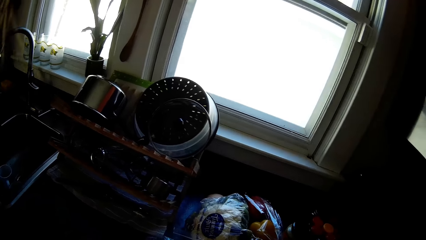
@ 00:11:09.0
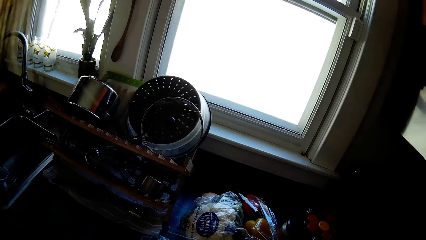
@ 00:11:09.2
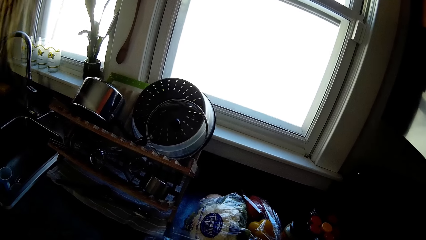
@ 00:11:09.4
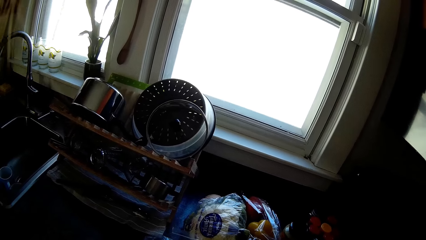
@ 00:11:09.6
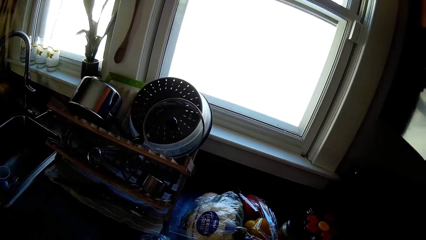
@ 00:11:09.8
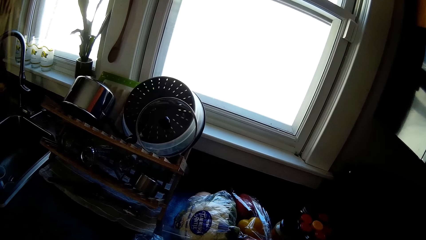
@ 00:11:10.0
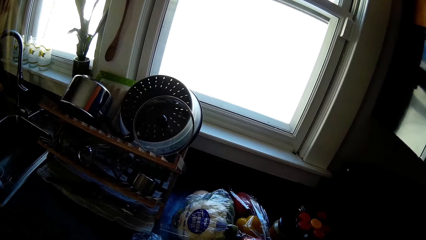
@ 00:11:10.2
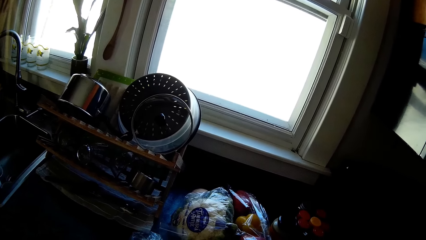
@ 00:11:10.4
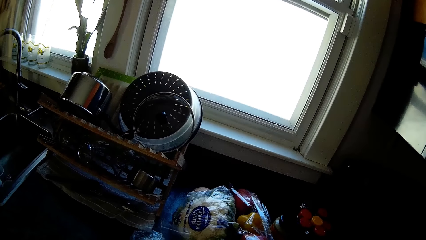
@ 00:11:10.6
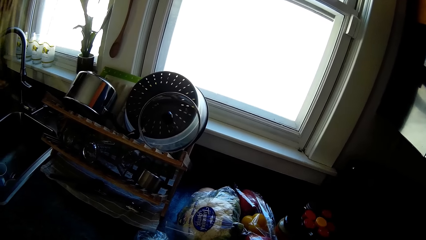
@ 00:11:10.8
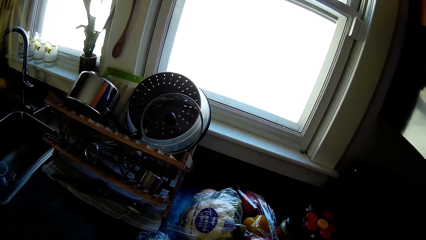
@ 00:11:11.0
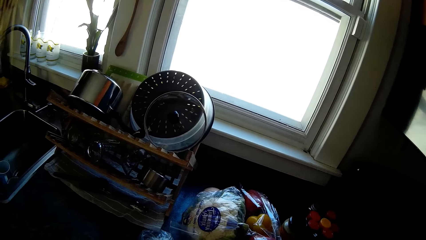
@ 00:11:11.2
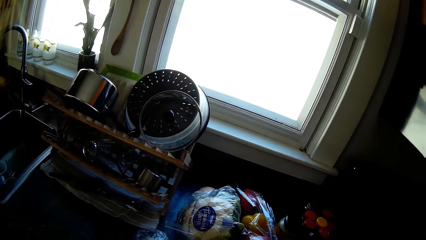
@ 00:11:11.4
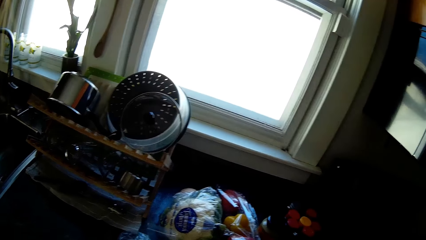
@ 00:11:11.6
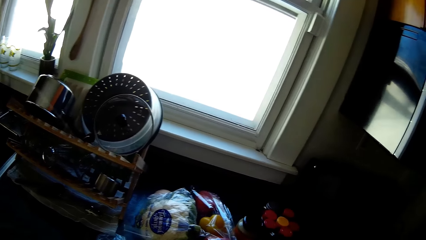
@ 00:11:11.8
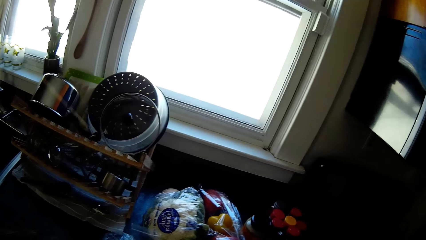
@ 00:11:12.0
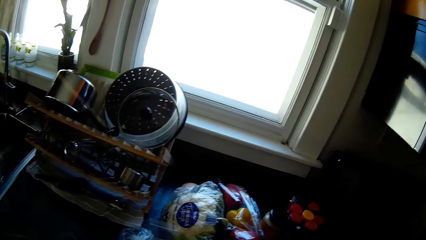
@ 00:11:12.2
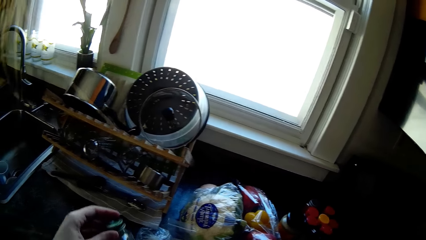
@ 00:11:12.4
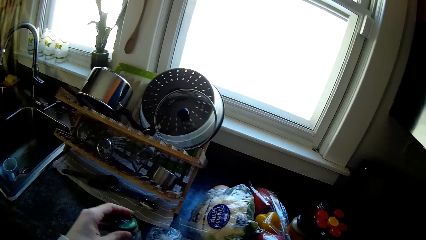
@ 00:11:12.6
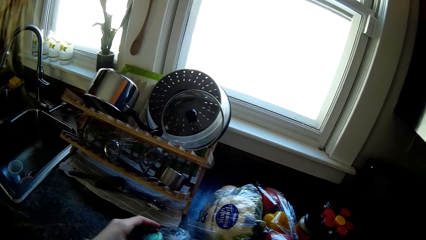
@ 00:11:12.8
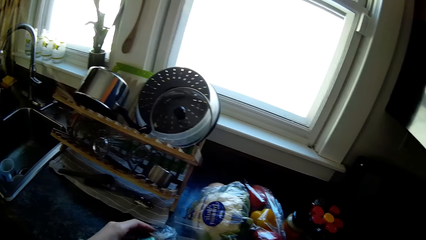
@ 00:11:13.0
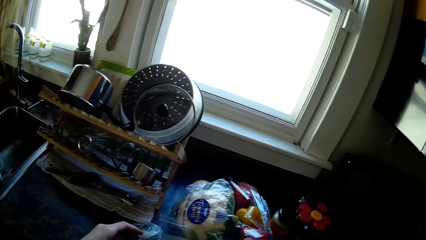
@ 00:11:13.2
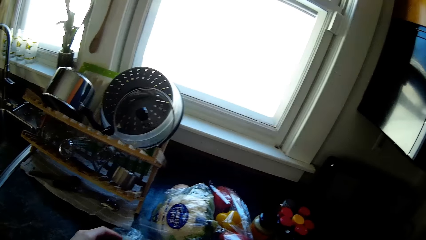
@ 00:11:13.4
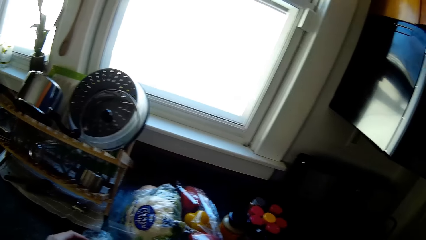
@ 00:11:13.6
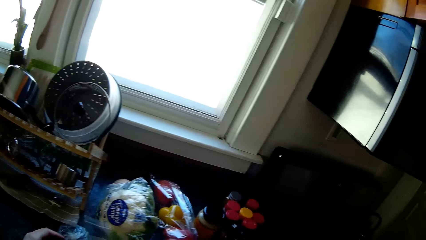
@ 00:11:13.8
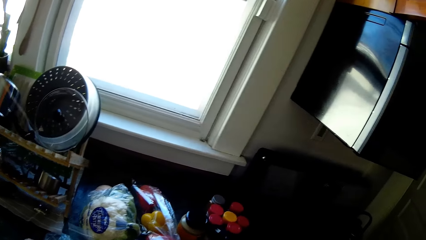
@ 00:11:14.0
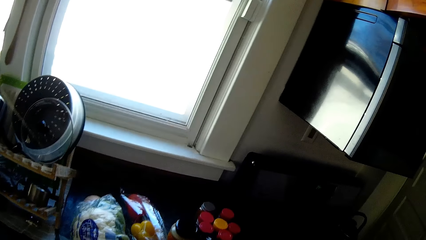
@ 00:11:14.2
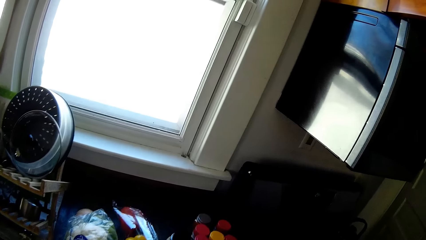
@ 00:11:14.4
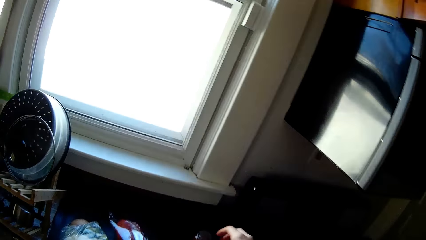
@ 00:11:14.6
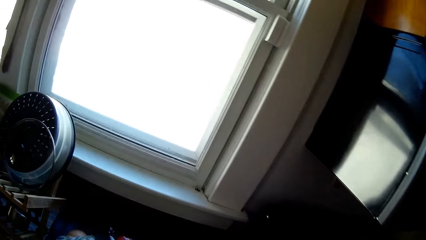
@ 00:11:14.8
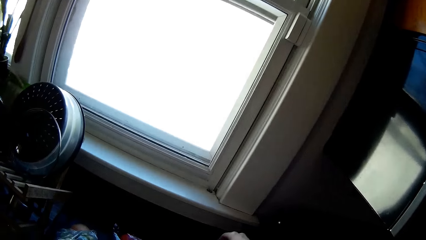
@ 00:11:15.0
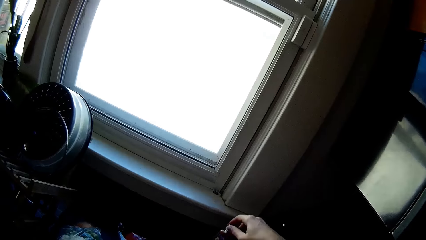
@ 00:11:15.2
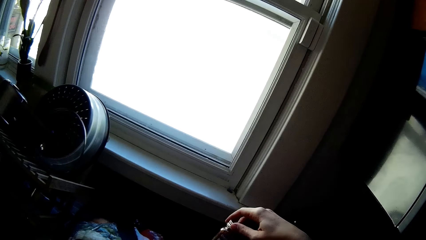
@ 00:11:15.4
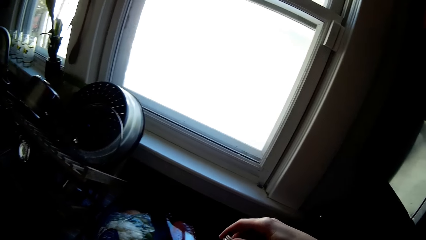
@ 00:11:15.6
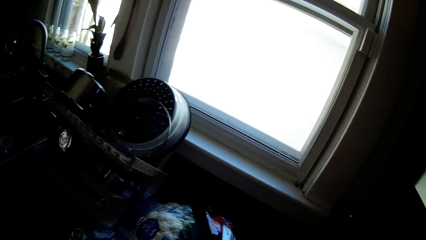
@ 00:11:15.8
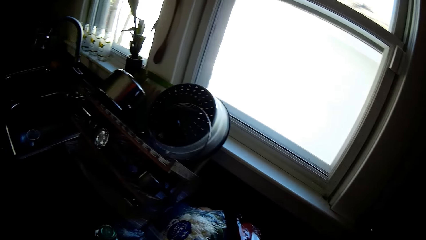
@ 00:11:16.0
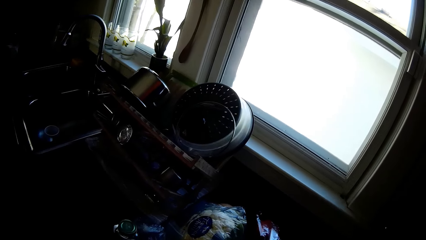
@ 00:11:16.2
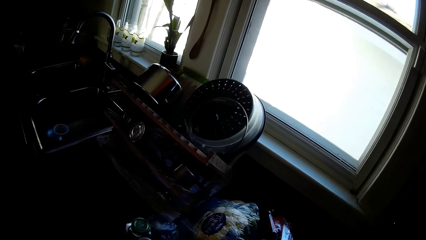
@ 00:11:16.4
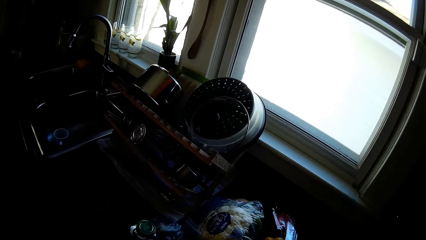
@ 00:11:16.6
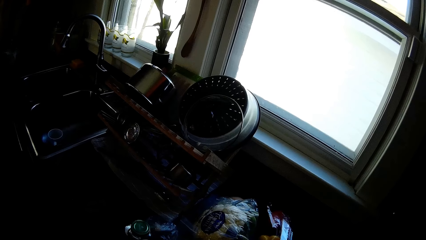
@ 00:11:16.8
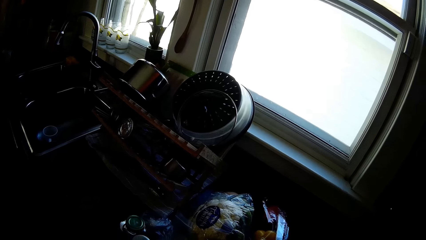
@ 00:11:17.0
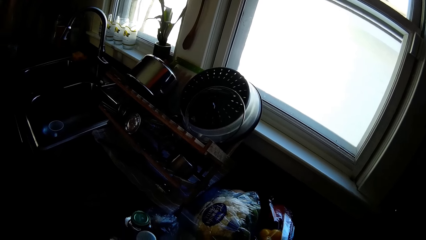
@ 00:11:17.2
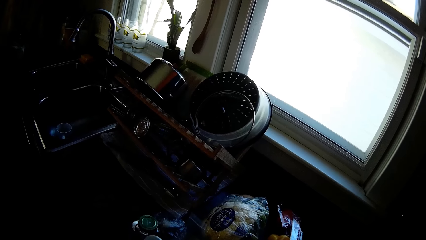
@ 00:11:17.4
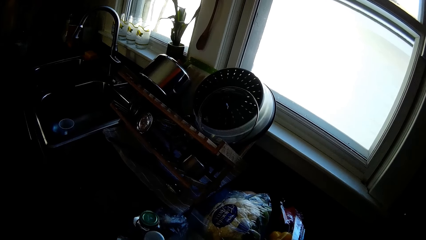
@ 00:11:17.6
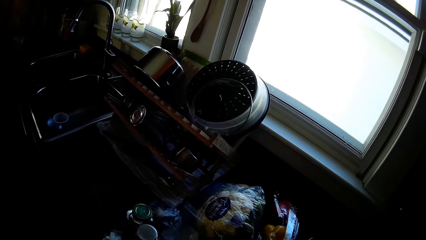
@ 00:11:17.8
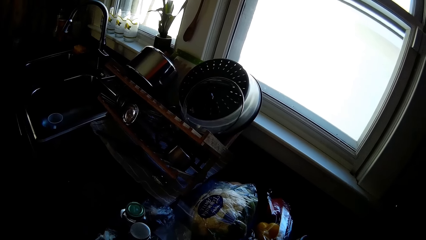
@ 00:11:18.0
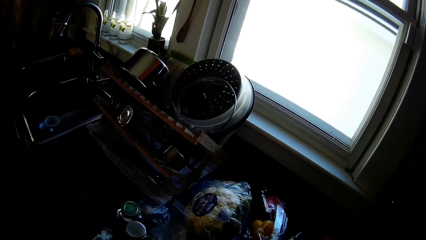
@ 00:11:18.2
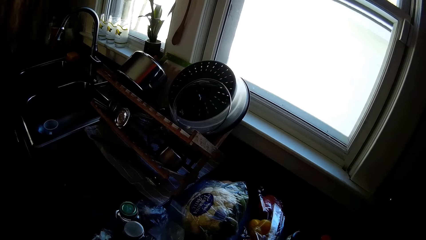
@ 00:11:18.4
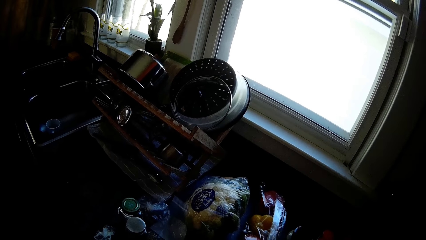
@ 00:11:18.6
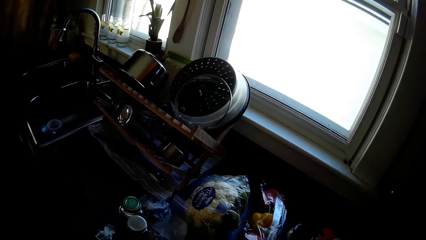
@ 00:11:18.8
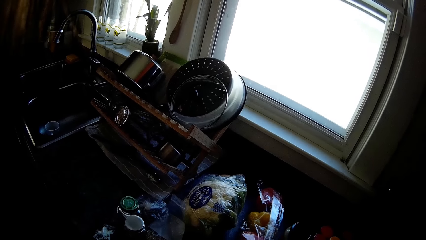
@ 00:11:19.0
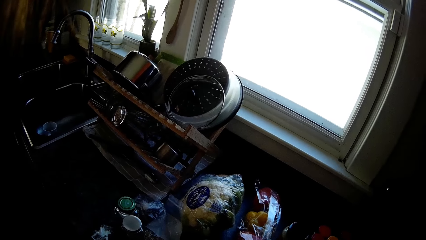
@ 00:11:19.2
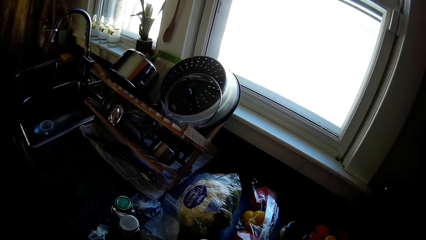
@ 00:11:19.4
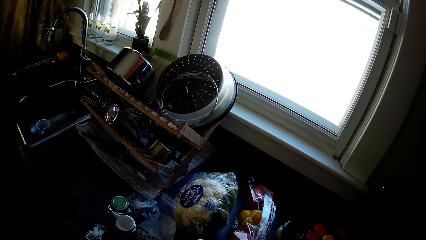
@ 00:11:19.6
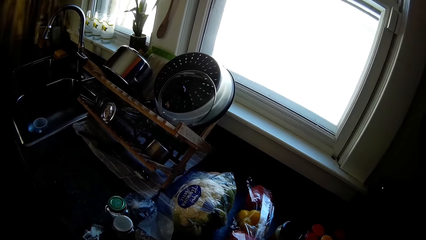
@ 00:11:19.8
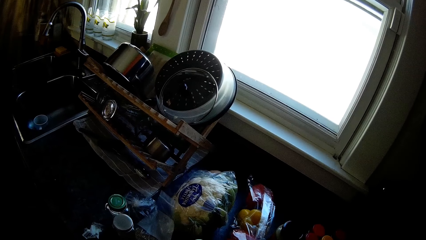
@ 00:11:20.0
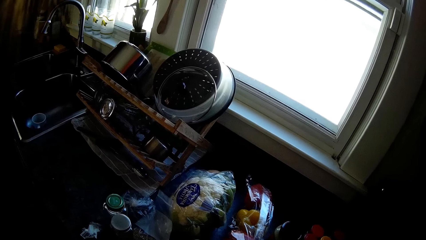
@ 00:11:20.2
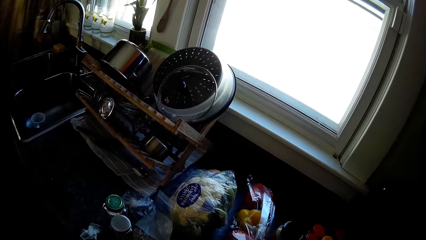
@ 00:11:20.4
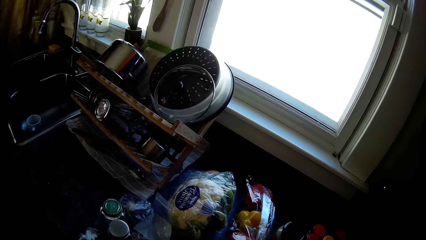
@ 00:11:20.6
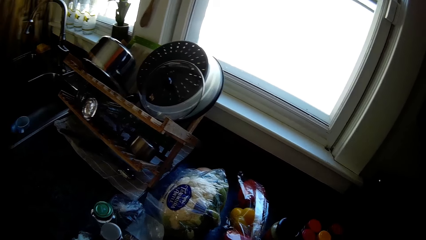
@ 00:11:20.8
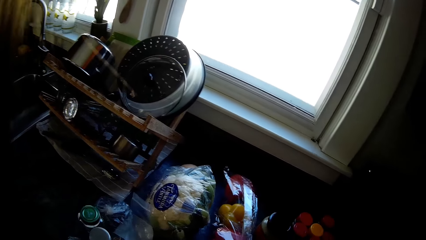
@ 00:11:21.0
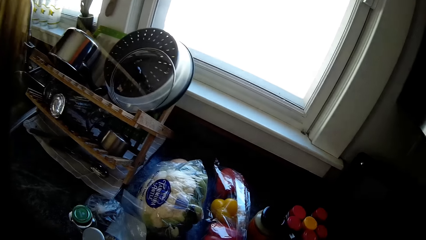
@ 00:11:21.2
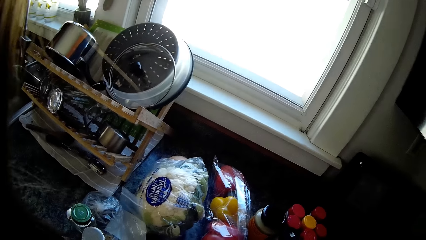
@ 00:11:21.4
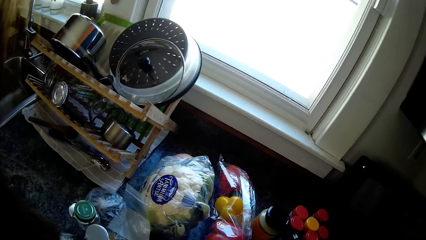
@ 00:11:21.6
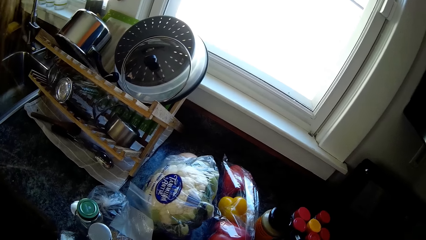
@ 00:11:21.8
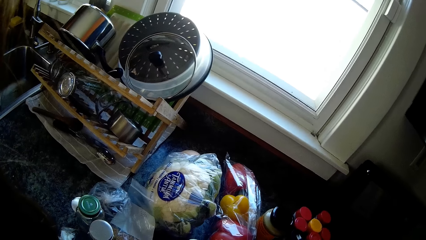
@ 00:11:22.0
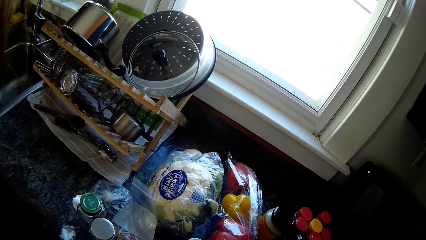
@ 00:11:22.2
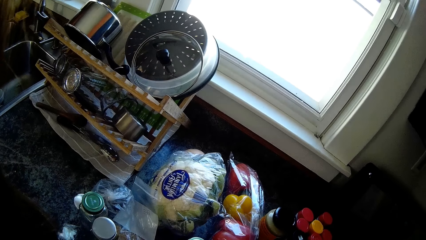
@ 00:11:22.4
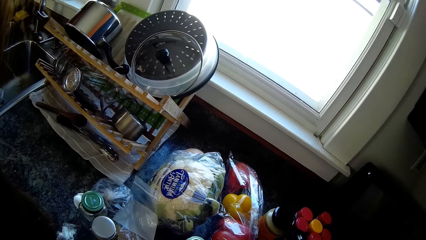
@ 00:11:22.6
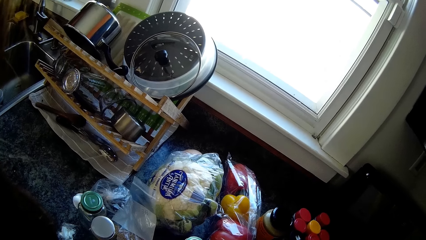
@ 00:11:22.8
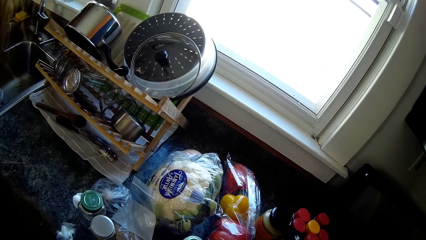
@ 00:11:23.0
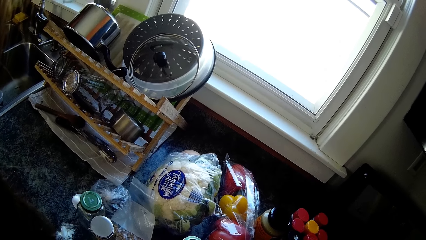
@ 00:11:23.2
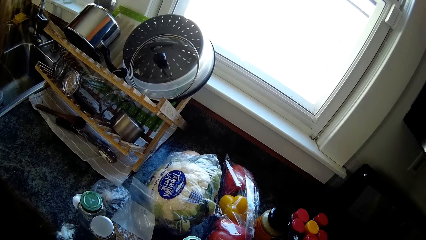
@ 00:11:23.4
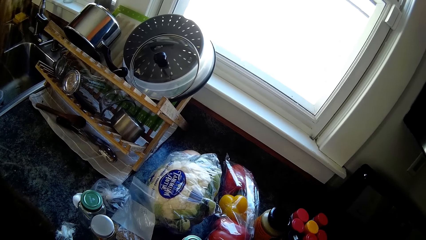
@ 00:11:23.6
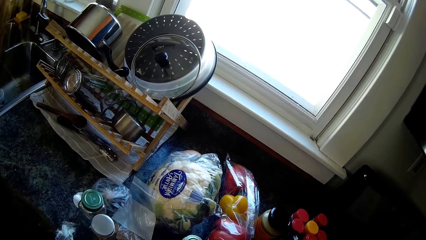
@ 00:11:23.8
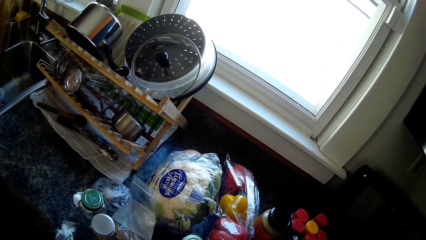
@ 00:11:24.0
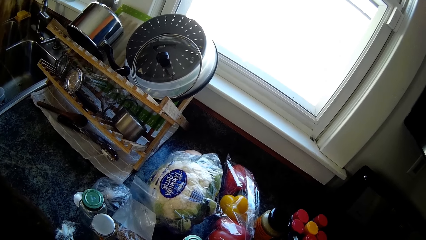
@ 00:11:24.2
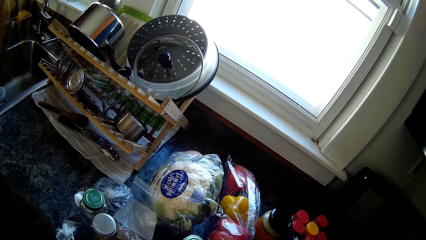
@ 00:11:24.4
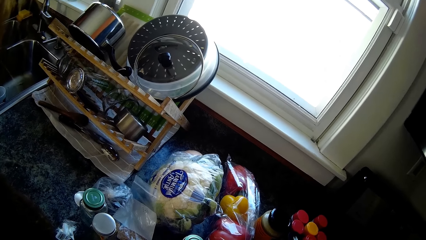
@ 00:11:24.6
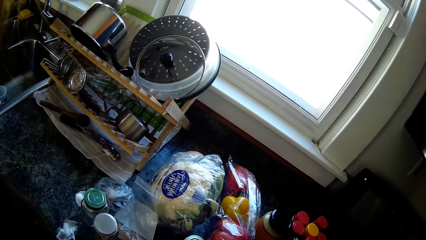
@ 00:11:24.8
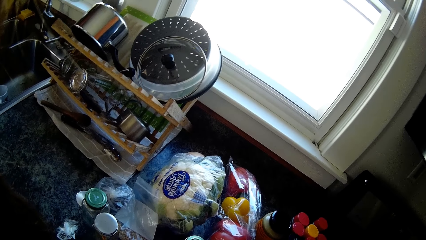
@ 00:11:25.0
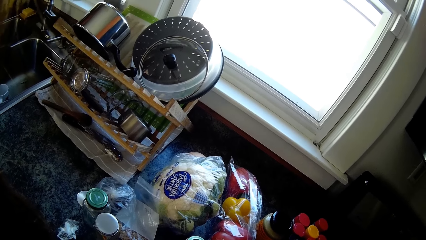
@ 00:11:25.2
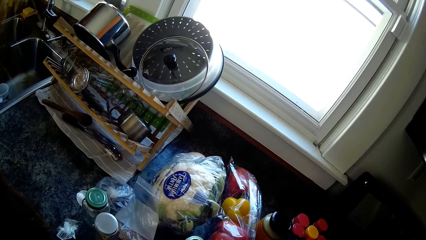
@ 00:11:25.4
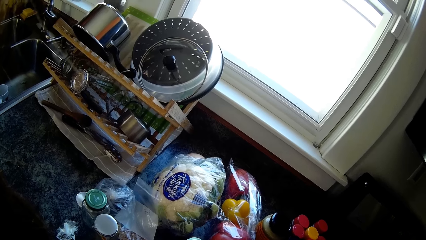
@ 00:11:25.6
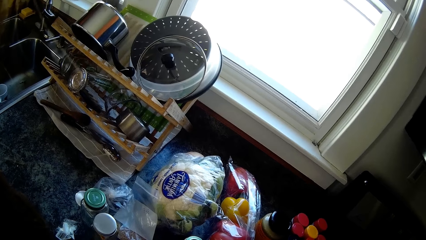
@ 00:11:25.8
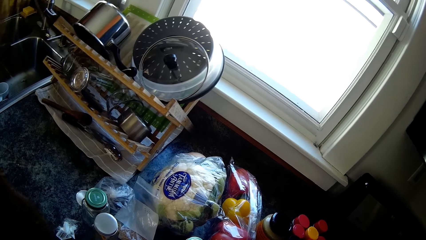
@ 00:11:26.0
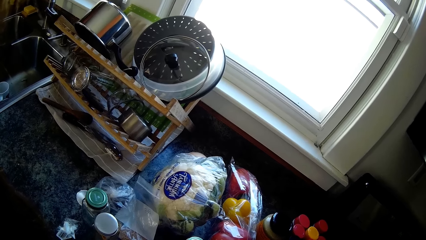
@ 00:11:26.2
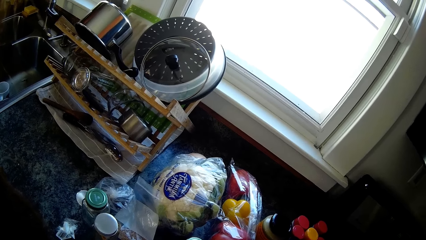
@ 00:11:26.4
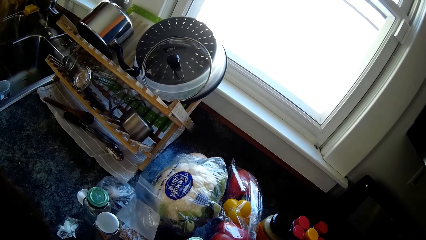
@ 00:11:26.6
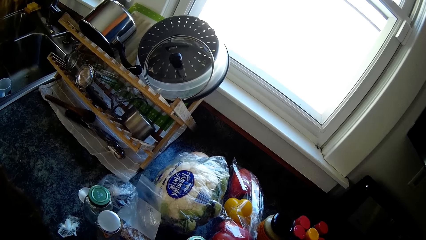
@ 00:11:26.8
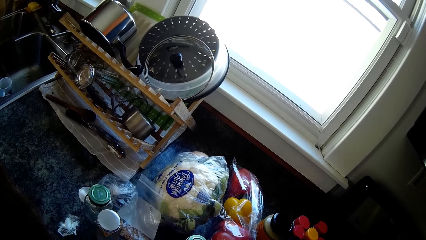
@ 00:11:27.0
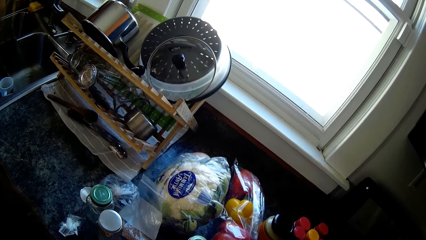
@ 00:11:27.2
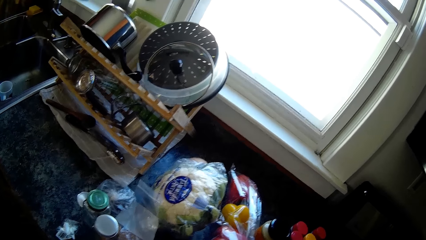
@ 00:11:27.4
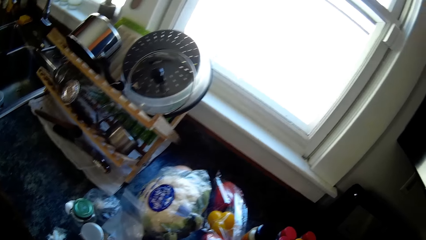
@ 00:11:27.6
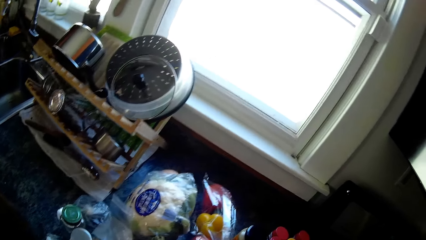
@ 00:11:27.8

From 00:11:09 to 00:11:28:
The camera wearer touches the glasses. She drops a jar of spices in her left hand on the kitchen countertop. She touches something. She picks up a jar of spice from the kitchen countertop with her right hand. She touches something. She shakes something.
